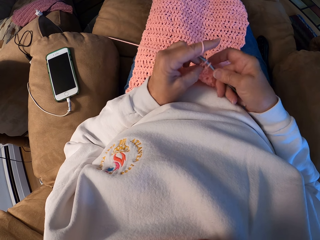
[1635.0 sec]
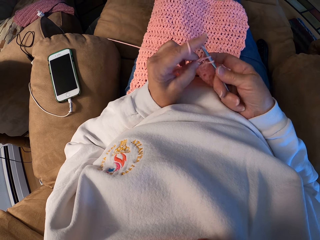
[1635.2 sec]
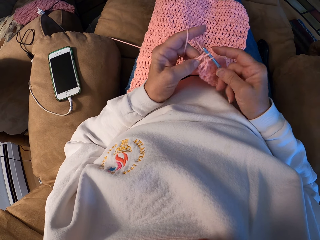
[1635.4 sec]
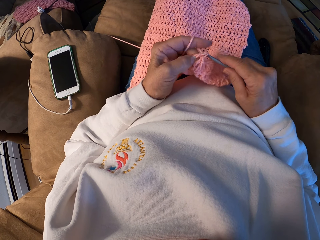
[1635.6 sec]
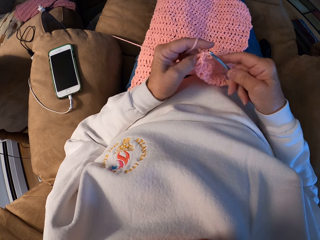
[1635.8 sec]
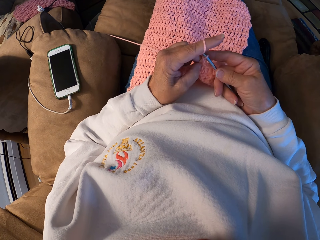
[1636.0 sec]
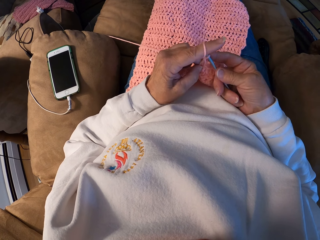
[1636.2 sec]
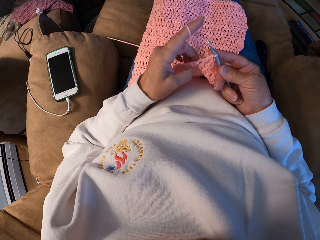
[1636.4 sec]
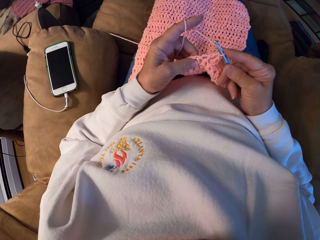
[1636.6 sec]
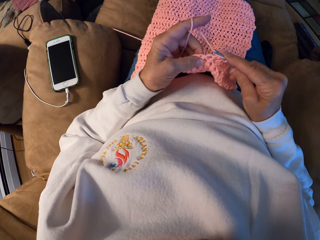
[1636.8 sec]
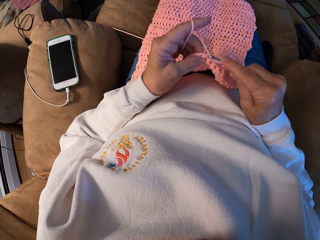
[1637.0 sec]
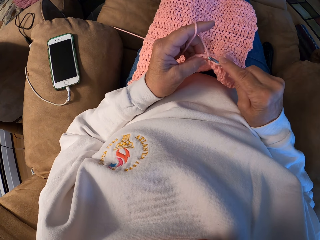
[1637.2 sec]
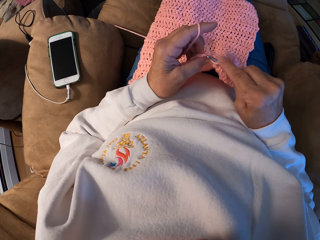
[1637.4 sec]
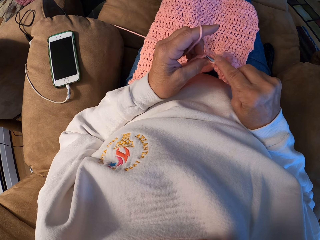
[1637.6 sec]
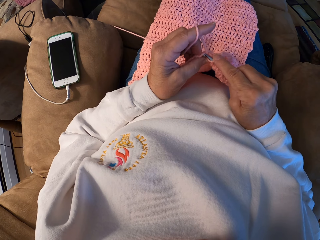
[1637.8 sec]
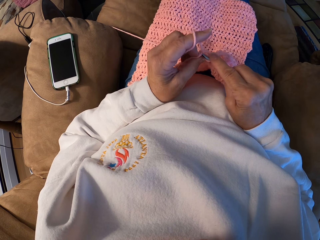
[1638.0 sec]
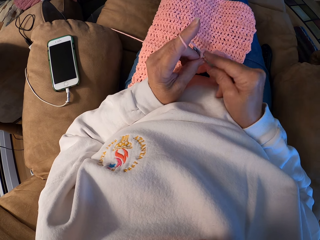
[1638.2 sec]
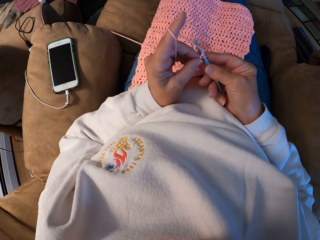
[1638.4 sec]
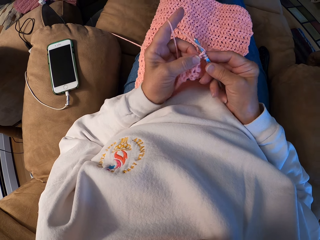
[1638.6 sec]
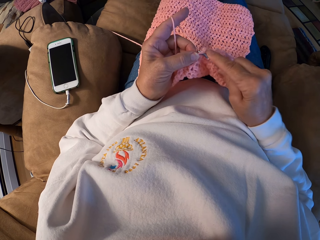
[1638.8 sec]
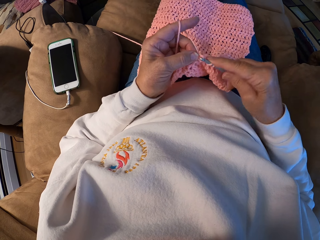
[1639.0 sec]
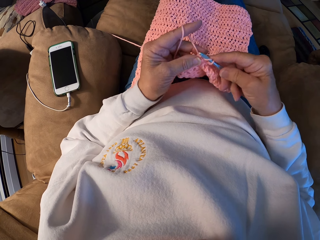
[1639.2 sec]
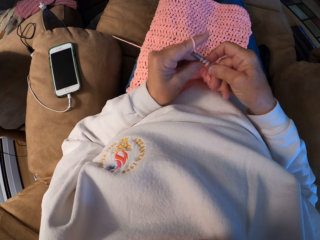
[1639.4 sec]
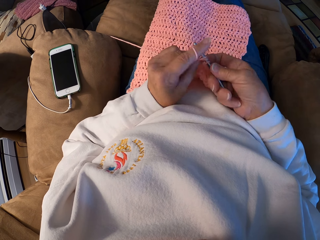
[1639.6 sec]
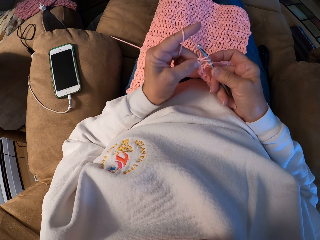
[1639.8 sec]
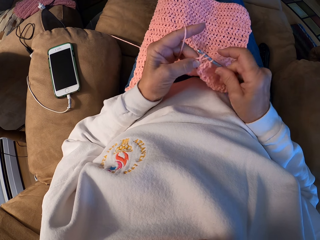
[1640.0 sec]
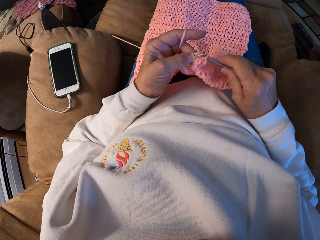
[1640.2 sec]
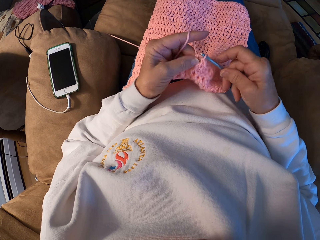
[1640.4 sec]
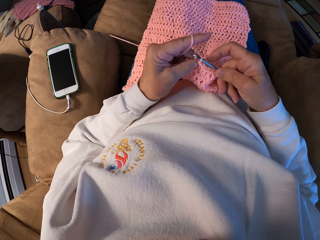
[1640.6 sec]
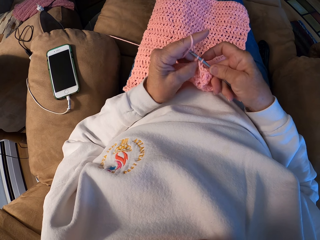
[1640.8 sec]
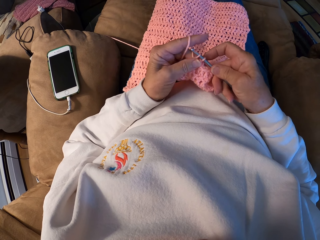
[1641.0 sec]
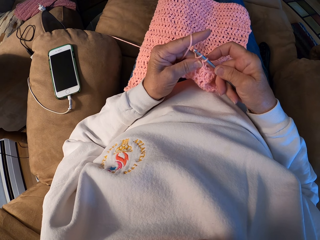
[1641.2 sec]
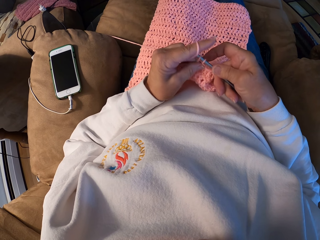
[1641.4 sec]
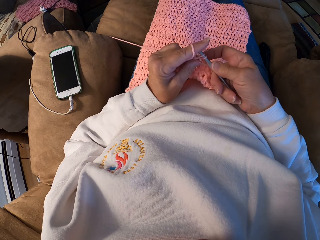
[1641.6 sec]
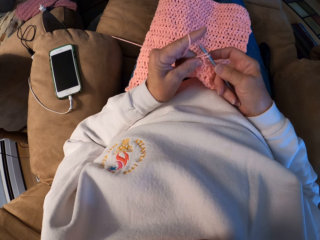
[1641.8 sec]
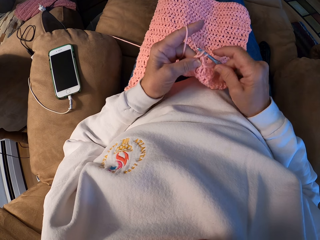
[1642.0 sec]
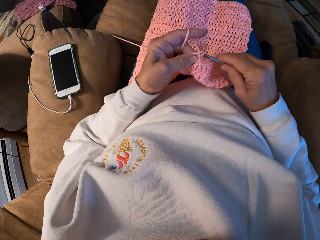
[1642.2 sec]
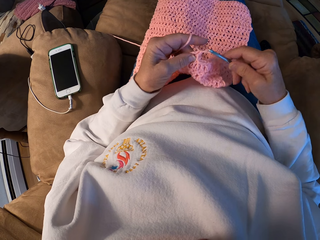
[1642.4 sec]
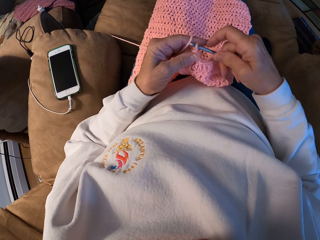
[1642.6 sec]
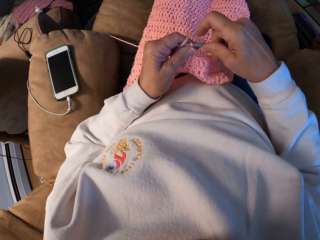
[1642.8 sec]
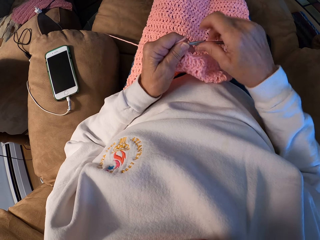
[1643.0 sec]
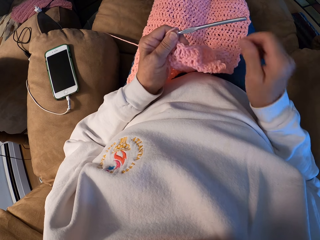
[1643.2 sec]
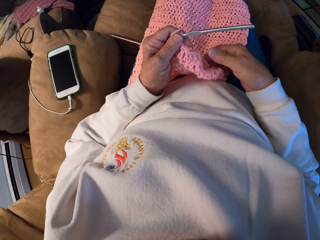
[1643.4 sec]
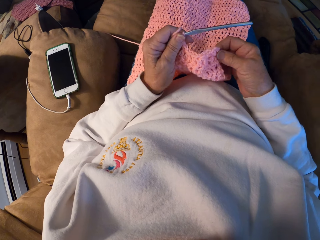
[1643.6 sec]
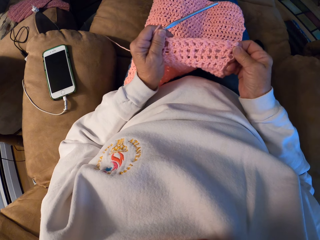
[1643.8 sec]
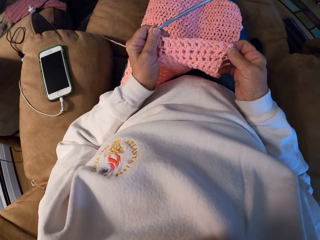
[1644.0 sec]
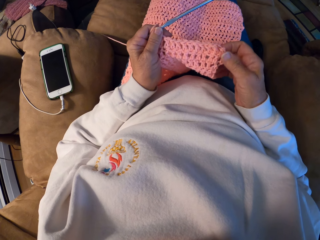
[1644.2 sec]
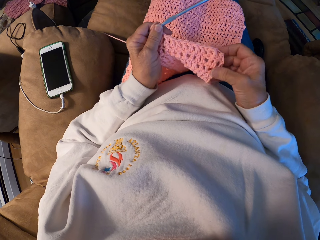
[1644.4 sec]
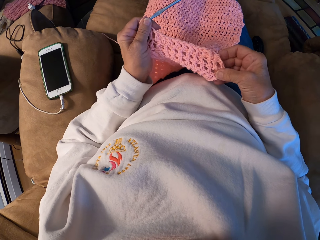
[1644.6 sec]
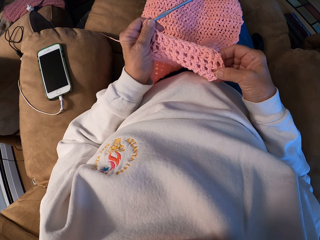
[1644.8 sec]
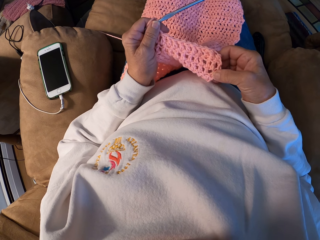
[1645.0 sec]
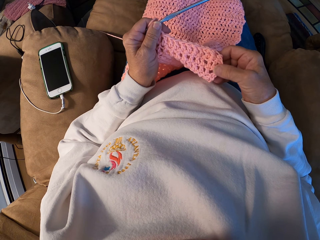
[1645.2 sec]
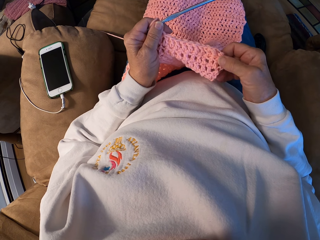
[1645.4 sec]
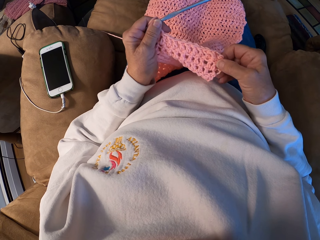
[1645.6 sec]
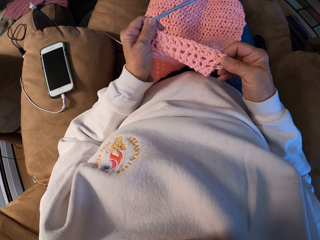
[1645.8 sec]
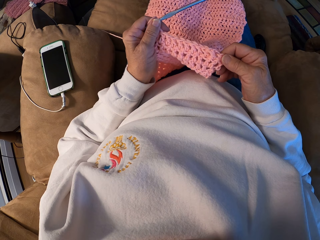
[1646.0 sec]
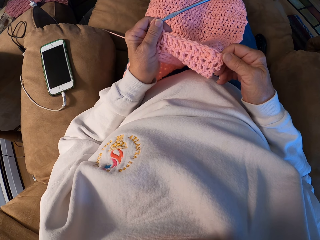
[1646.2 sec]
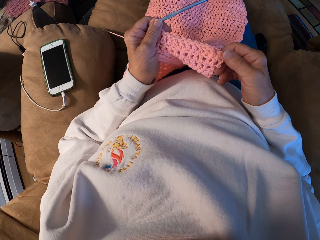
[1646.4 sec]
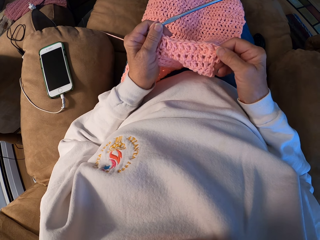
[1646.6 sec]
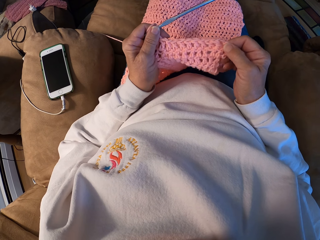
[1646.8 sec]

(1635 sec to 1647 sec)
The camera wearer stretches the crocheted yarn with her hands.

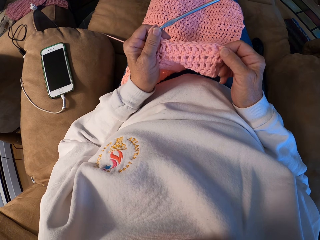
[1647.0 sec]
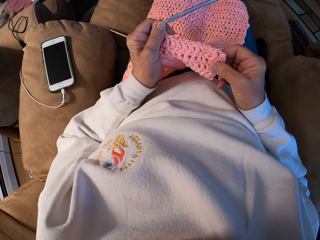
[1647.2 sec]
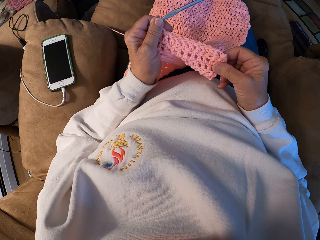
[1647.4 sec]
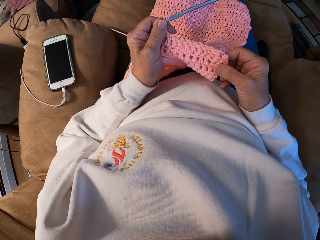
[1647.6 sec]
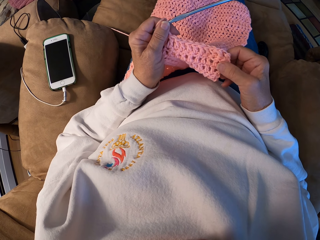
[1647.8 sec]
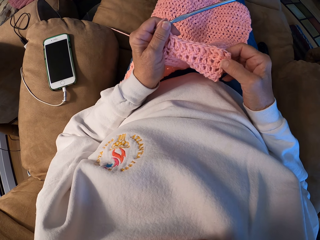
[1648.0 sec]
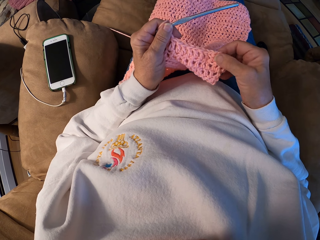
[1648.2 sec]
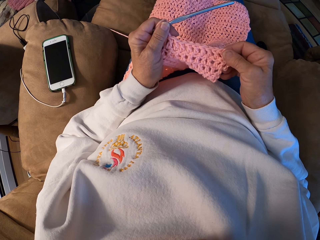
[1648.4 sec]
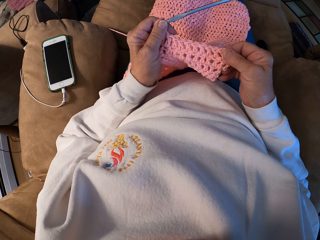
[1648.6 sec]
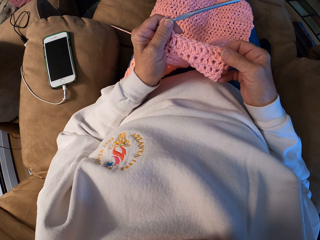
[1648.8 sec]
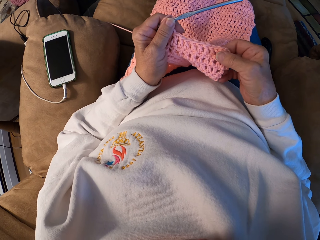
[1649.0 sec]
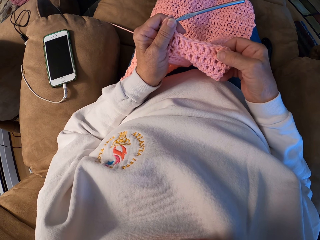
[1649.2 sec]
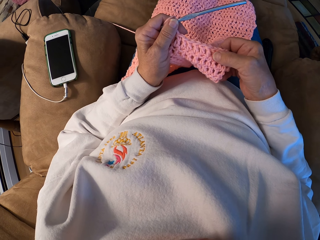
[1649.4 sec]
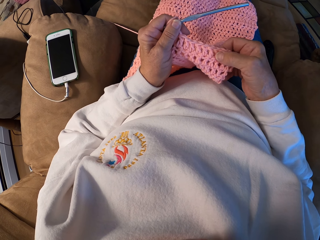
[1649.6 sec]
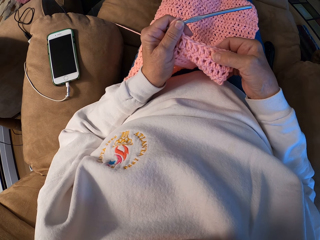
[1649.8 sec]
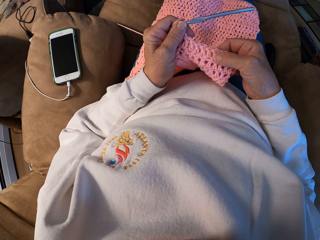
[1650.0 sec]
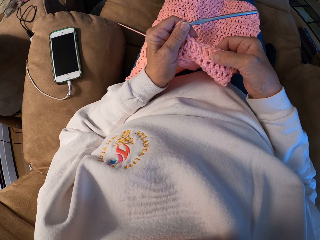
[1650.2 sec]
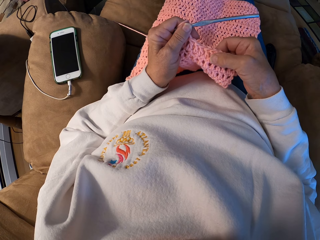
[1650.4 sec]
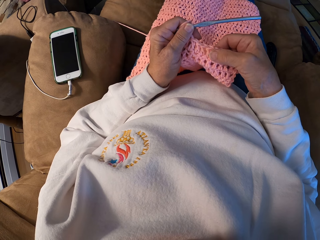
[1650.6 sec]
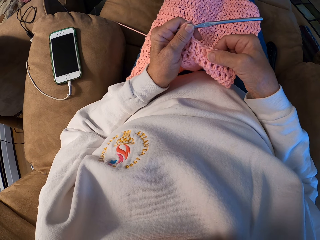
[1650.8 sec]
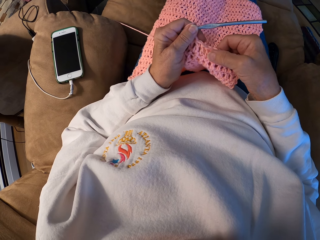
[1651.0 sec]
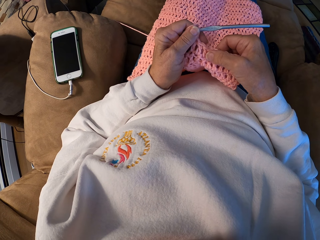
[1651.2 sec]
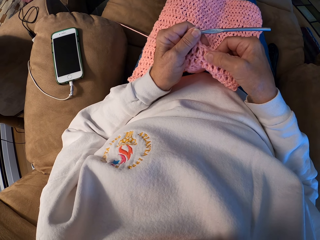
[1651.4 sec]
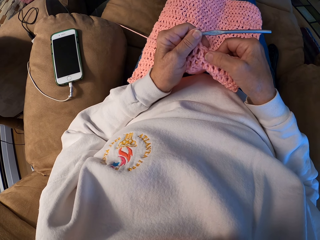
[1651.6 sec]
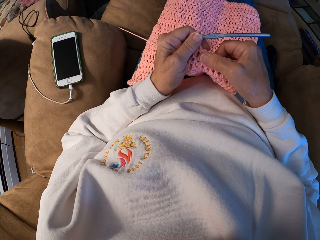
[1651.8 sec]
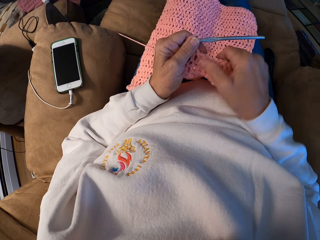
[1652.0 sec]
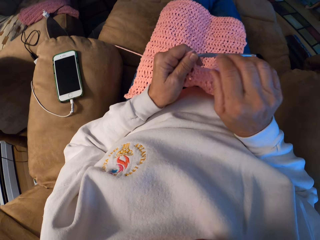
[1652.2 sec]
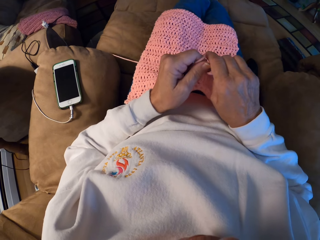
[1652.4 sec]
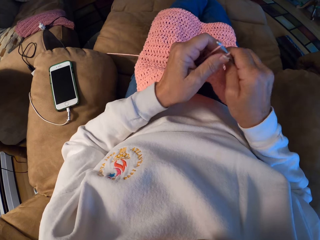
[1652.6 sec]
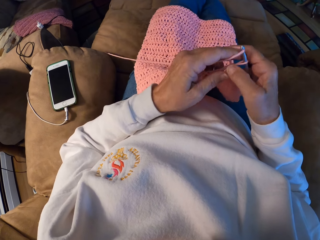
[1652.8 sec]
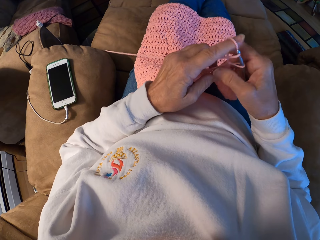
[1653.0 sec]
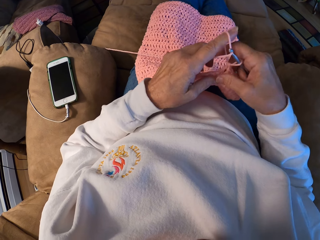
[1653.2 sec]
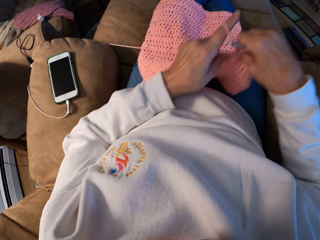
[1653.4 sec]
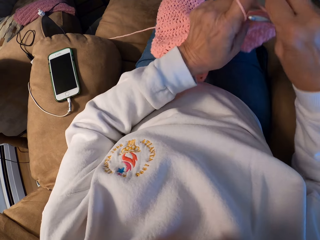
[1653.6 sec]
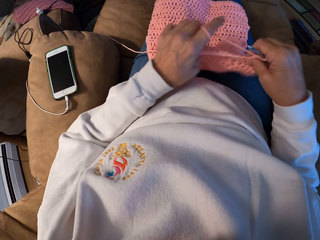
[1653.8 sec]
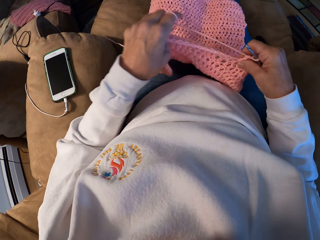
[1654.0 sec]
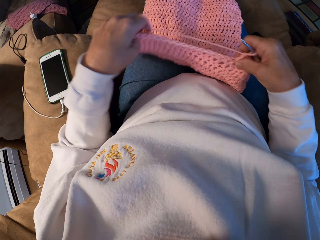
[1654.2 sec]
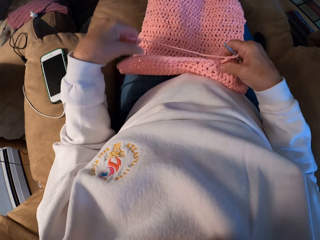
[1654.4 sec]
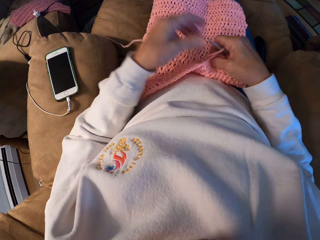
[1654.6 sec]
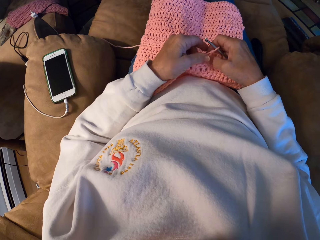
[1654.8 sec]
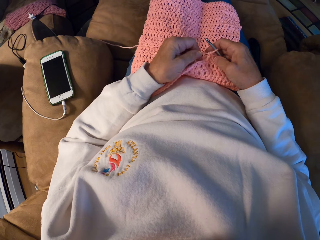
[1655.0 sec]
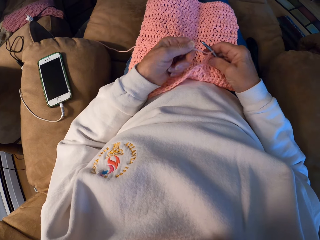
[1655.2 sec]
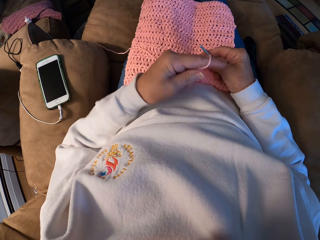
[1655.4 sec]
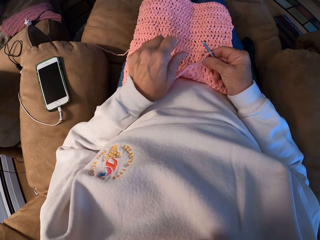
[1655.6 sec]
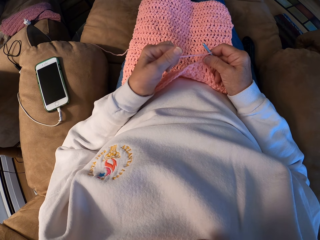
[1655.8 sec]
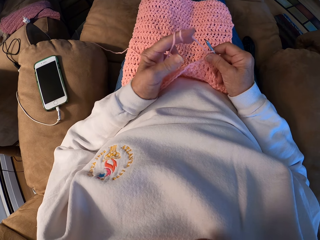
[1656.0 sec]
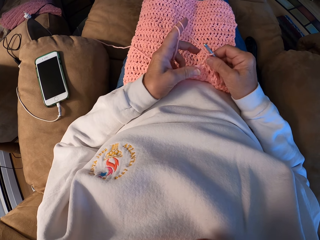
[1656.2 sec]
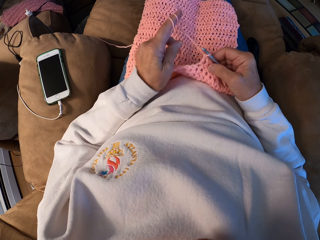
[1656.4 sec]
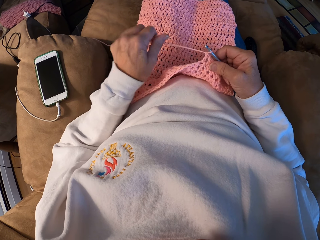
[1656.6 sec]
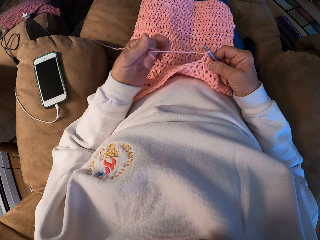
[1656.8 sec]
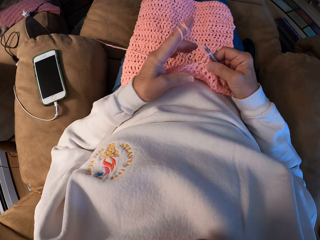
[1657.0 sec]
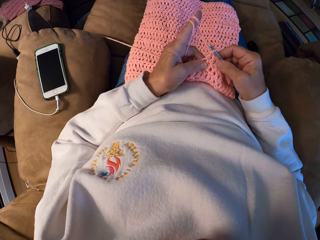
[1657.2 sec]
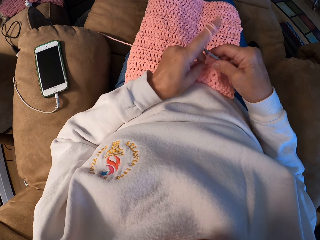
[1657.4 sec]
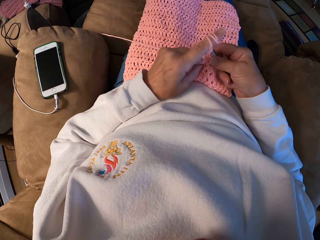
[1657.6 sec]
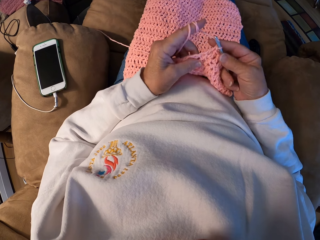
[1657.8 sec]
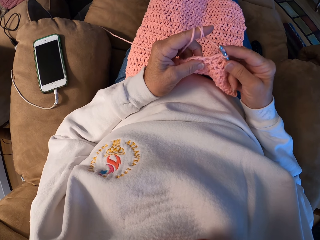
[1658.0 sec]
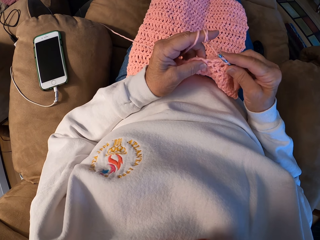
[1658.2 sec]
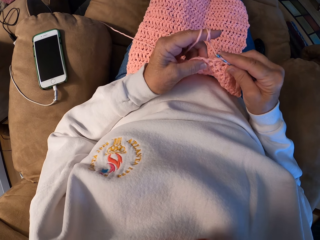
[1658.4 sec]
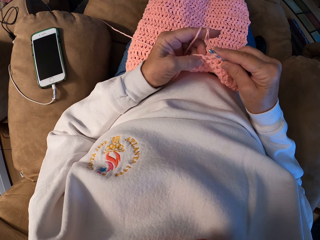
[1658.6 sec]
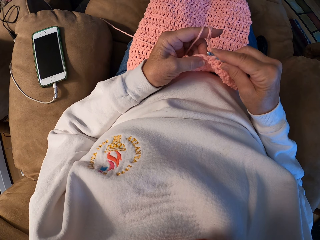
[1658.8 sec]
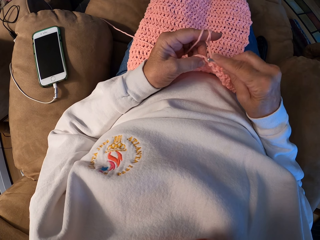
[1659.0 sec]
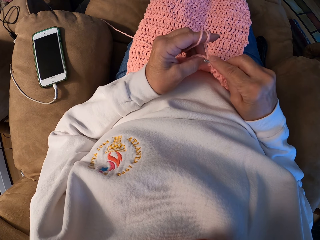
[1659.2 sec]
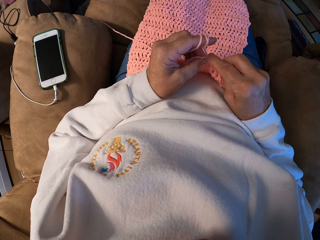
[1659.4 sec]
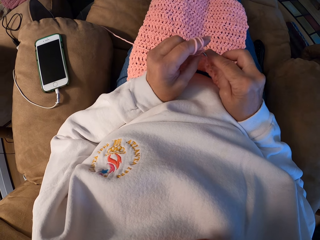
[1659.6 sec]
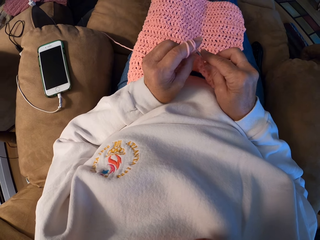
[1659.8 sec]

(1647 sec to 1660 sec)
The camera wearer counts the holes on the crocheted yarn with her finger. She knits a garment using a knitting needle and straightens the garment. She rolls the yarn with her left index finger. She knits the garment using the knitting needle. She knits the garment using the knitting needle again.
